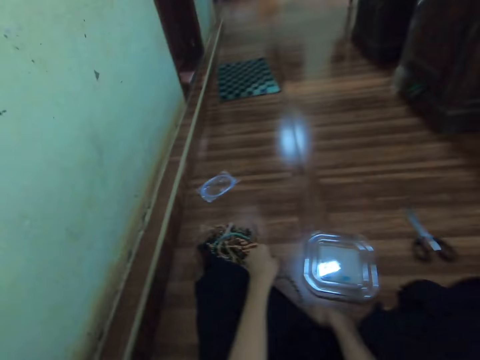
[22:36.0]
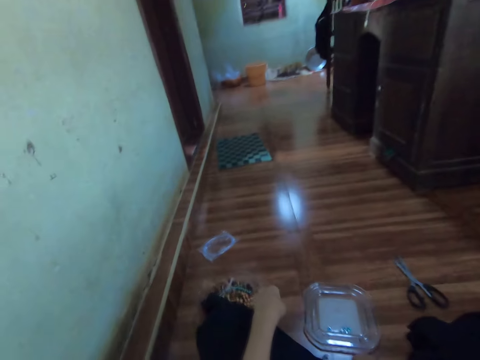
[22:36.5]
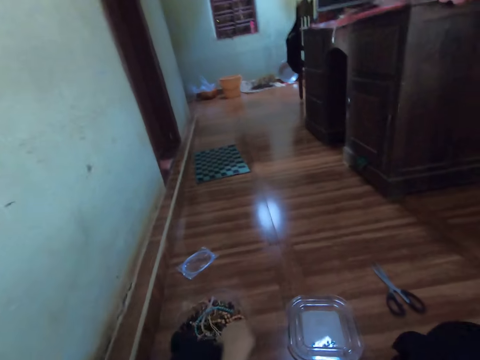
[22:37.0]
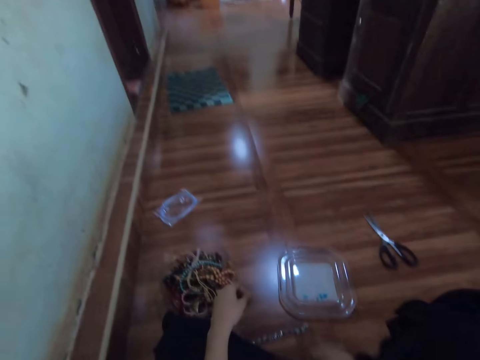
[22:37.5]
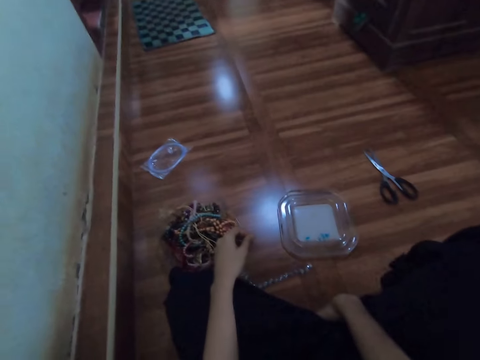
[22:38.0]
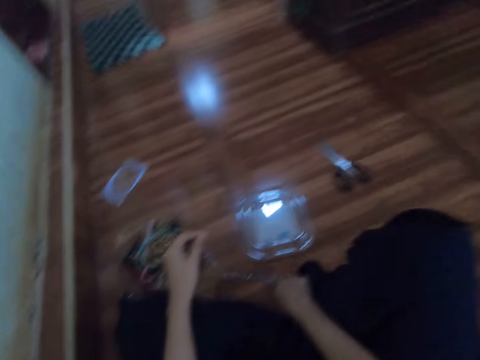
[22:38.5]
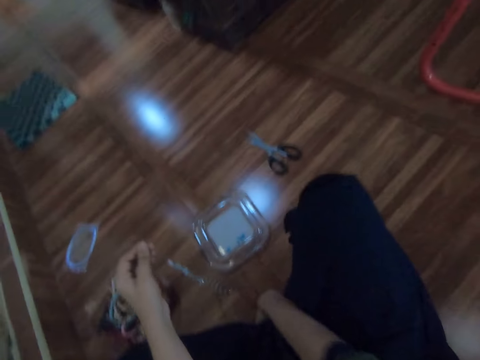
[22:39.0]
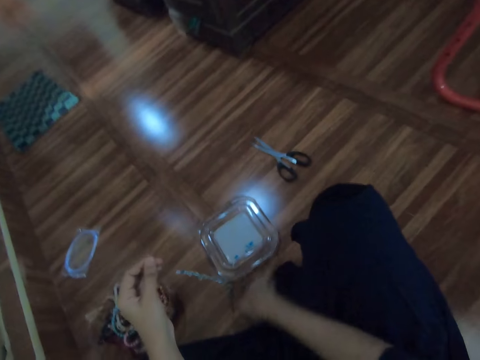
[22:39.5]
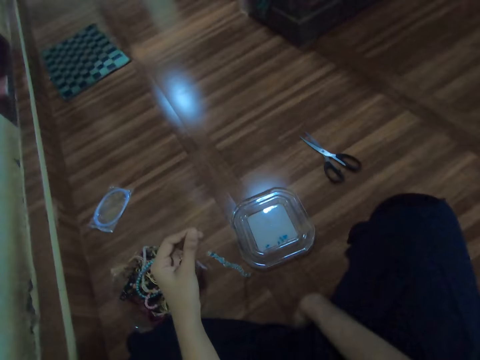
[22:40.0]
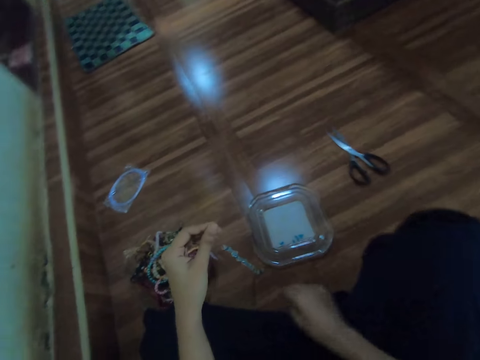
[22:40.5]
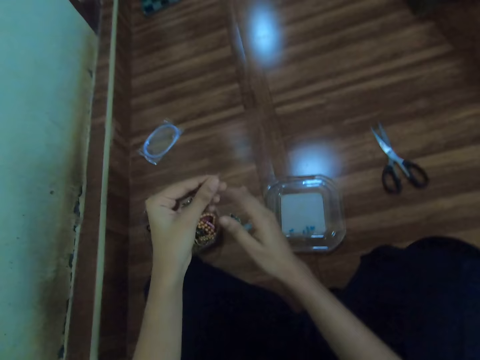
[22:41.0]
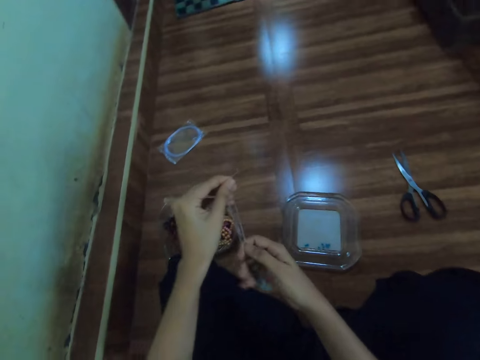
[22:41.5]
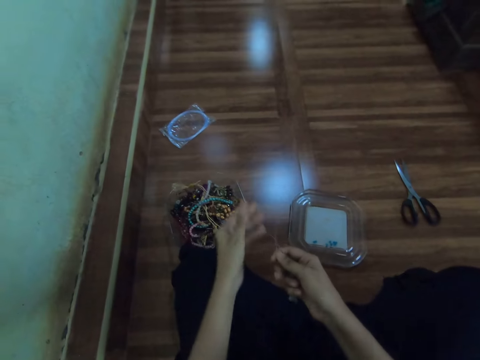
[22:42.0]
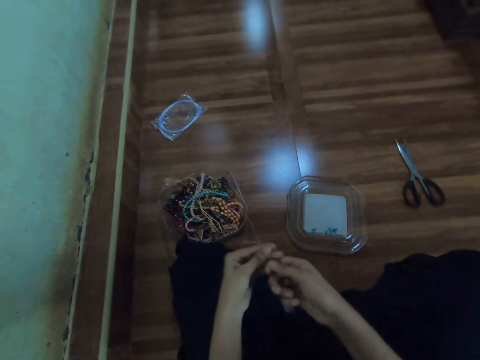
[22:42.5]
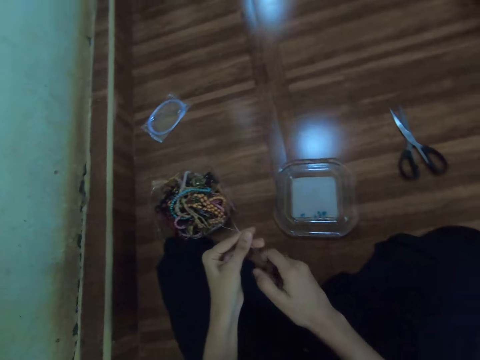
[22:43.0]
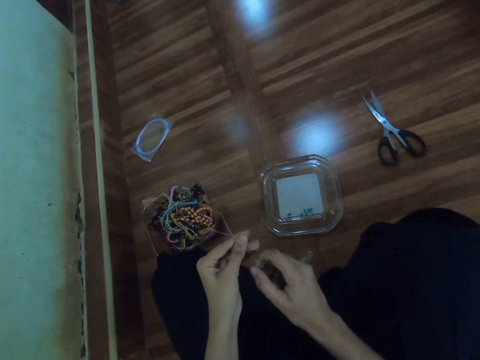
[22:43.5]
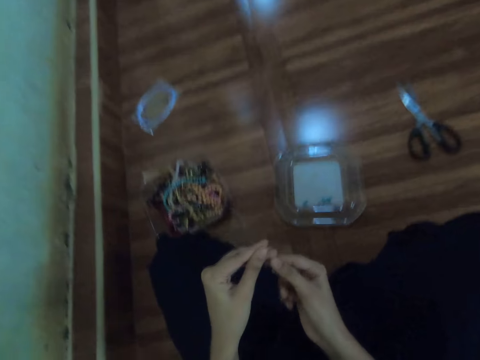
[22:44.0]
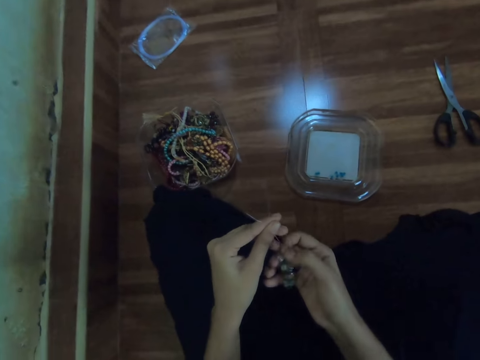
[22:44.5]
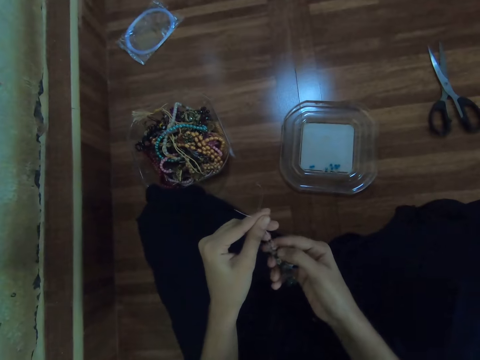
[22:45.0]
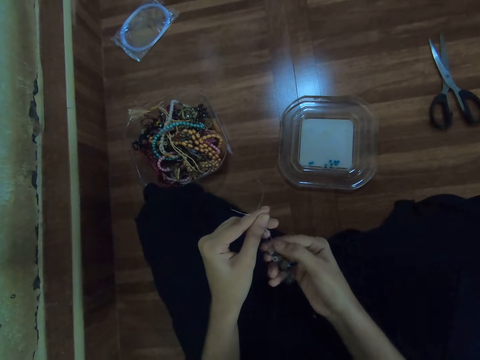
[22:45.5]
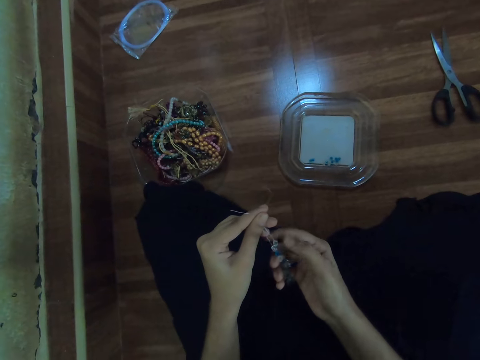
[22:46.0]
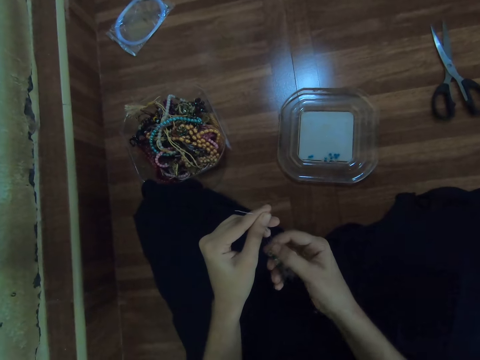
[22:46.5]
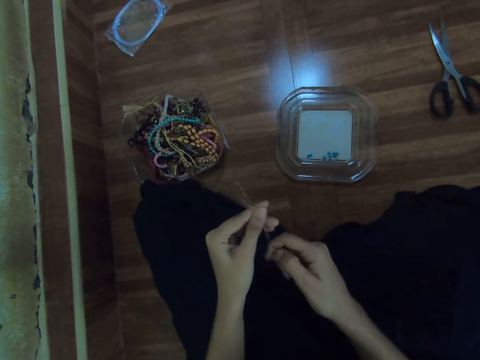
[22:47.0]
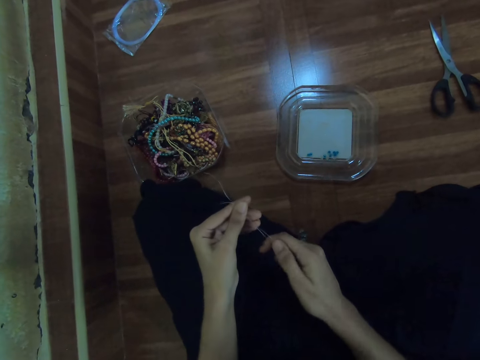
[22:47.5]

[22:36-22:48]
The camera wearer pushes a cloth on the floor with her right hand. She adjusts the bead on the fishing line with her right hand.

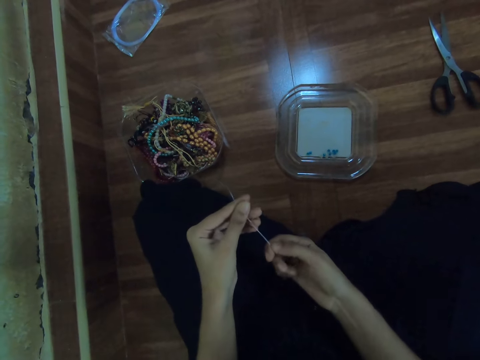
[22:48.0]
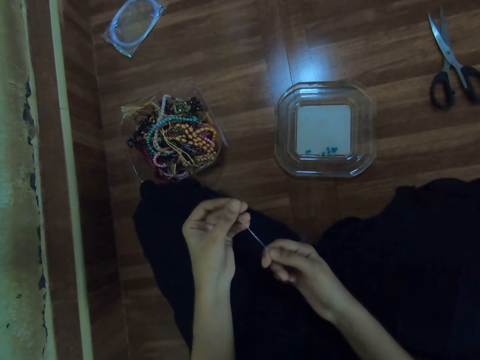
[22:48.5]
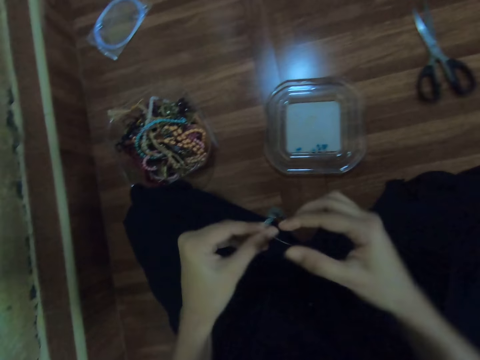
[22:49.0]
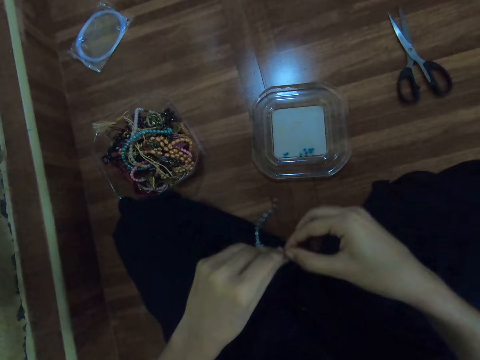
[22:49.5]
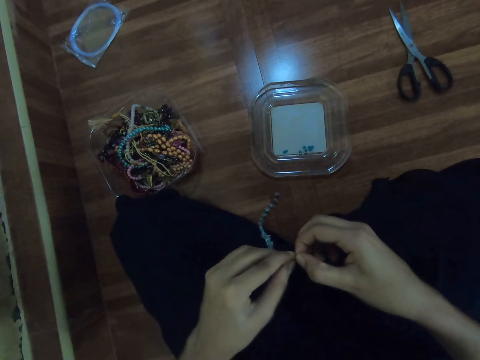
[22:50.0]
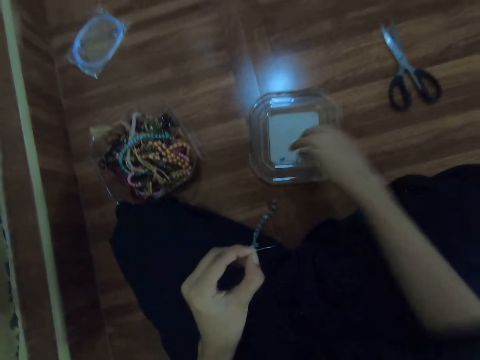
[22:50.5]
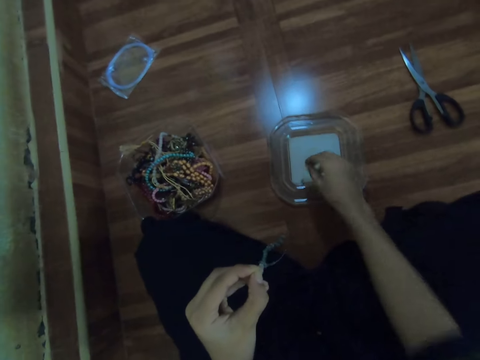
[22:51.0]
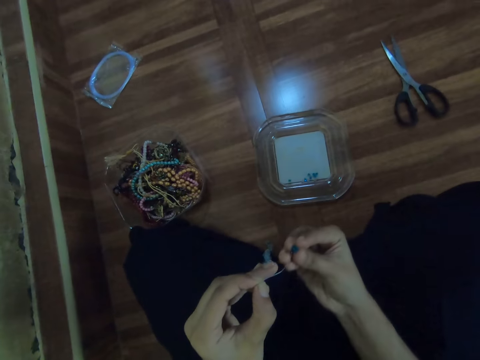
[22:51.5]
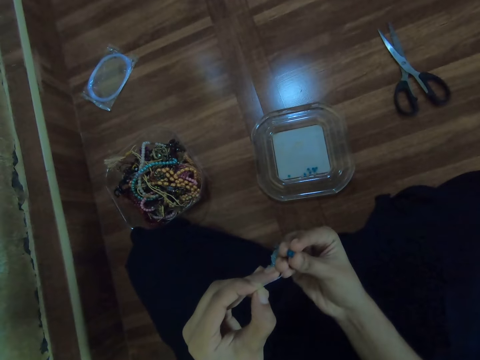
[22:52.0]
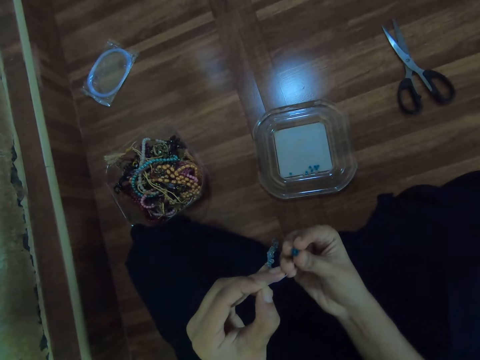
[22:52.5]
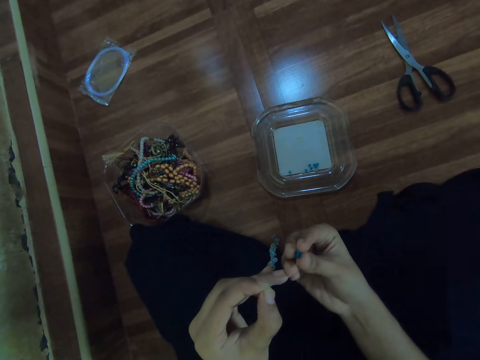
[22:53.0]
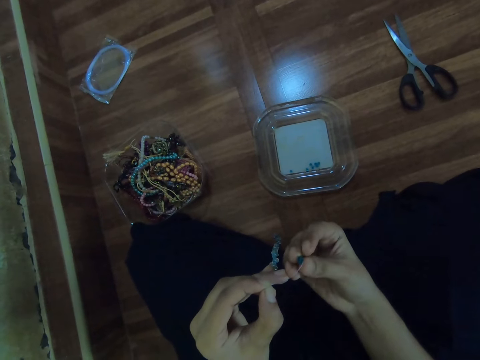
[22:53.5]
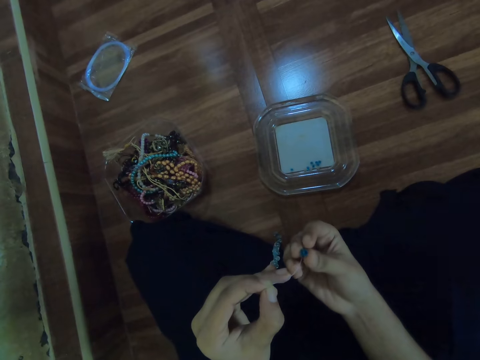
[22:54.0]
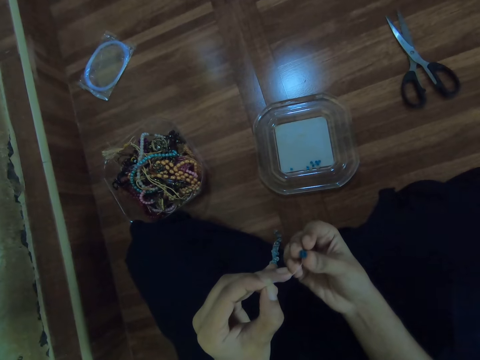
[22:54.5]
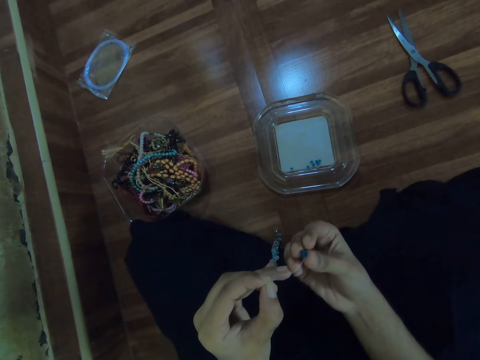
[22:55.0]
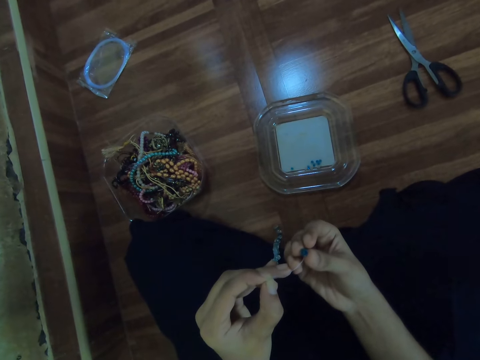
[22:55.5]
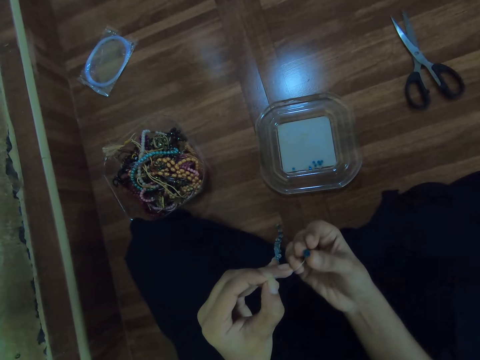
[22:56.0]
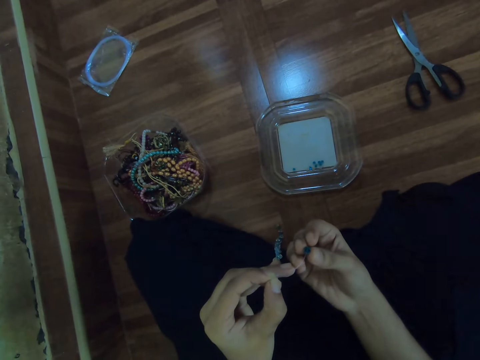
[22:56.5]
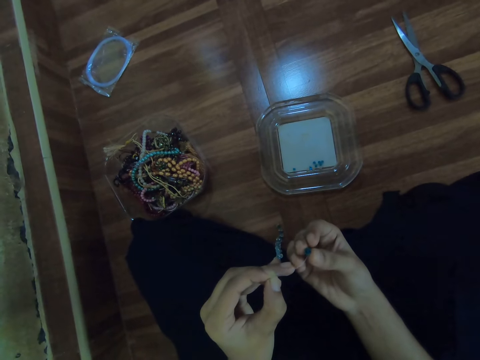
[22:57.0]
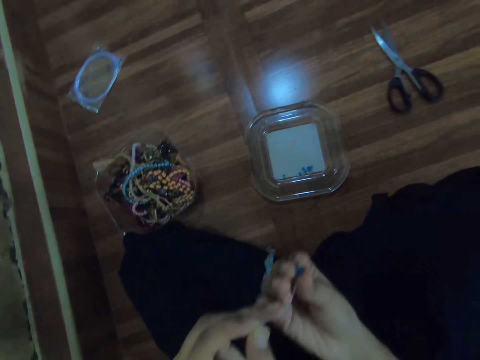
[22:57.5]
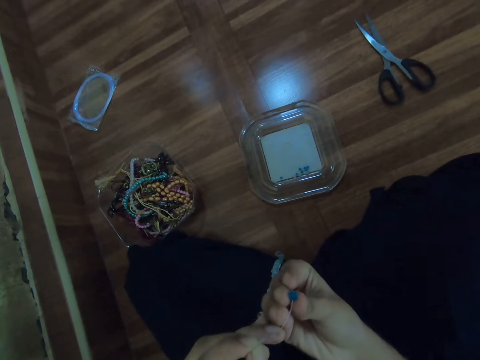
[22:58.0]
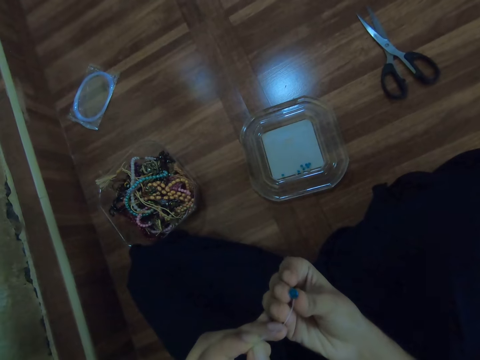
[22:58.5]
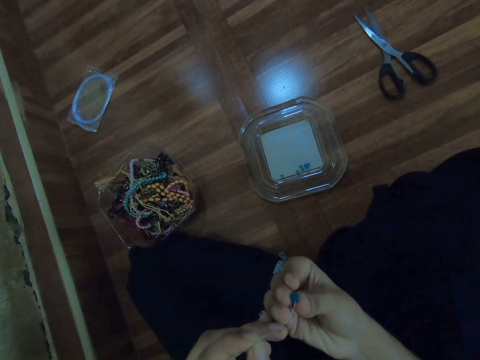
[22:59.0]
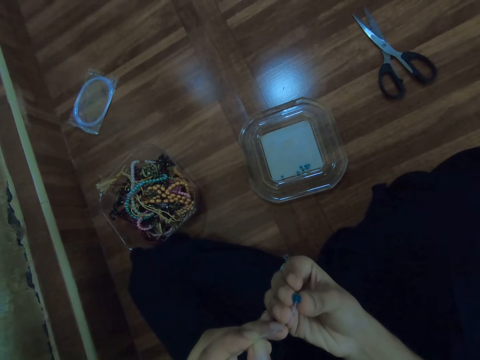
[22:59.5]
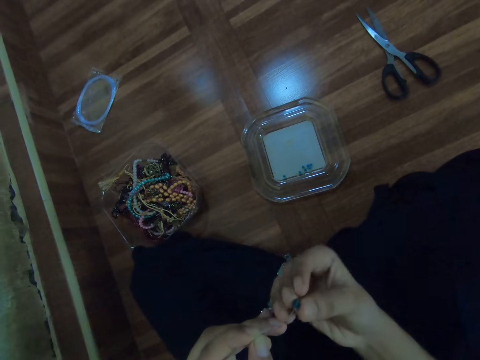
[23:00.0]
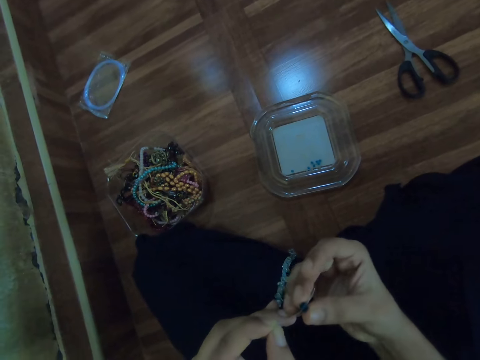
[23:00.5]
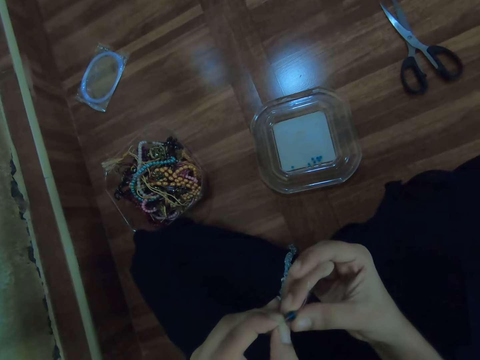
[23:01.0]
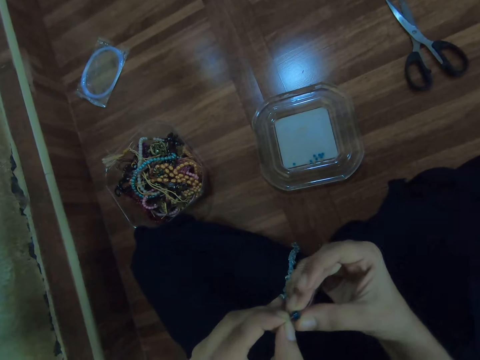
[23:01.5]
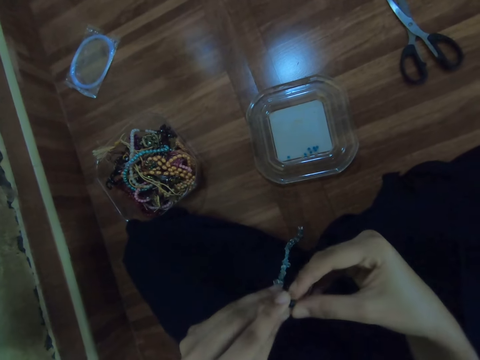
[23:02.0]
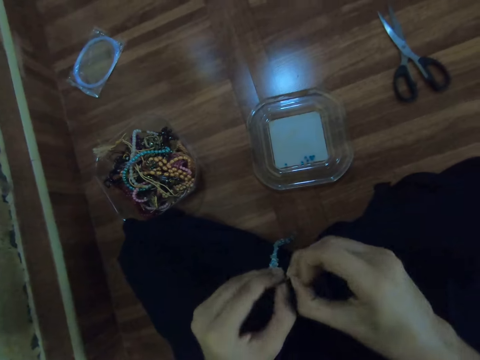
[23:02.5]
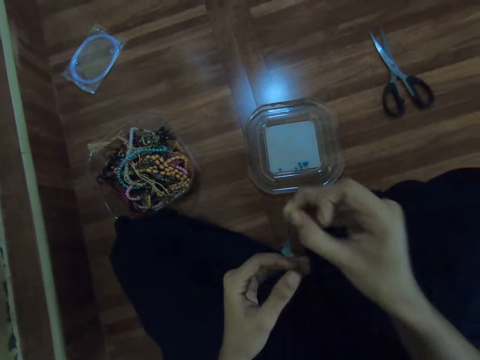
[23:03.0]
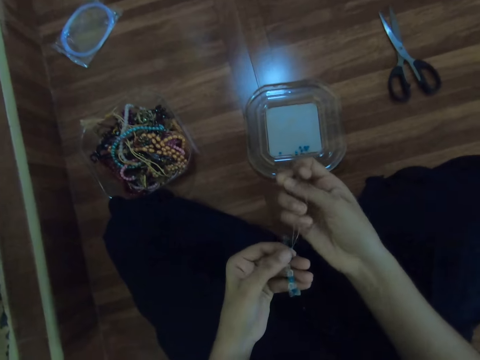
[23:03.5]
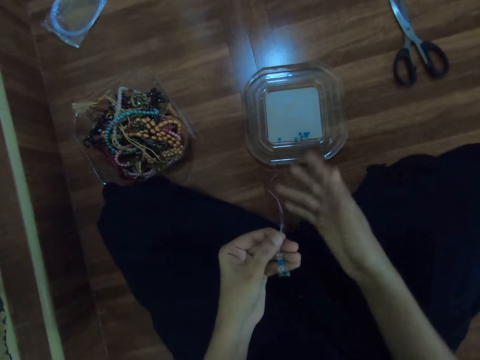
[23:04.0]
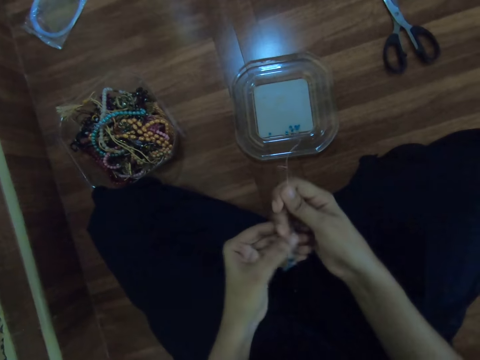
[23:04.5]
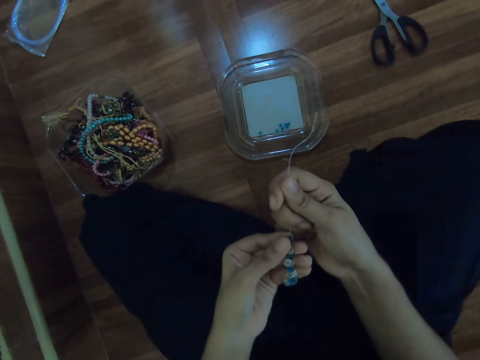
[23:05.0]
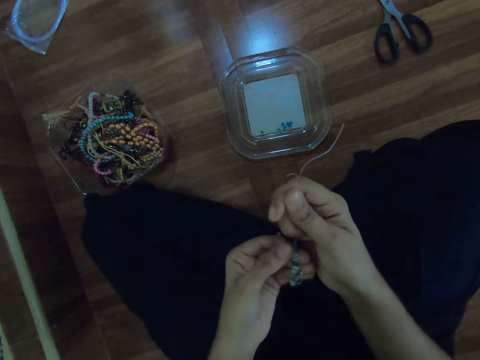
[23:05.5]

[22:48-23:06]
The camera wearer picks a bead from a container with her right hand. She puts the bead in a thread. She inserts the bead in the fish line with her right hand.
